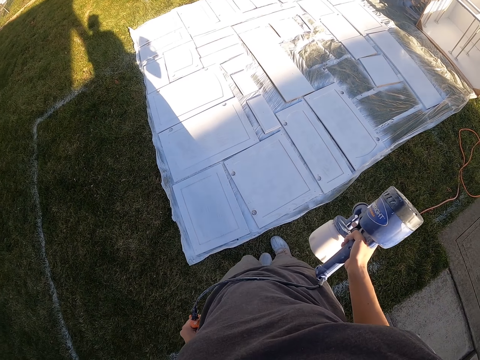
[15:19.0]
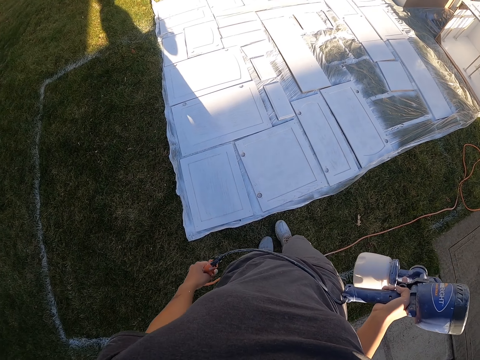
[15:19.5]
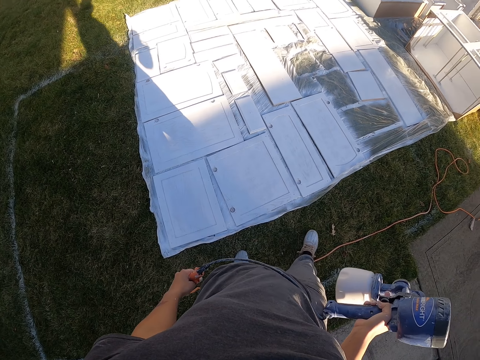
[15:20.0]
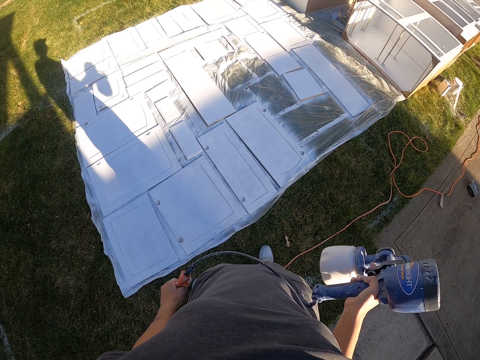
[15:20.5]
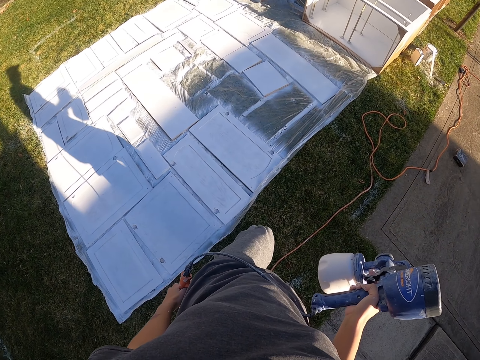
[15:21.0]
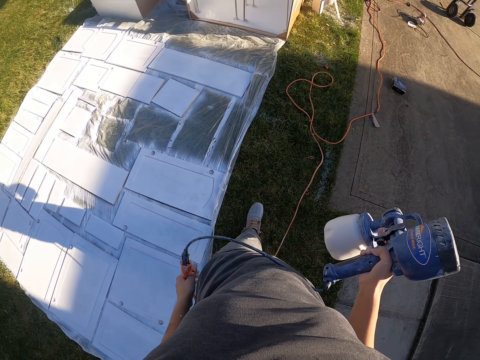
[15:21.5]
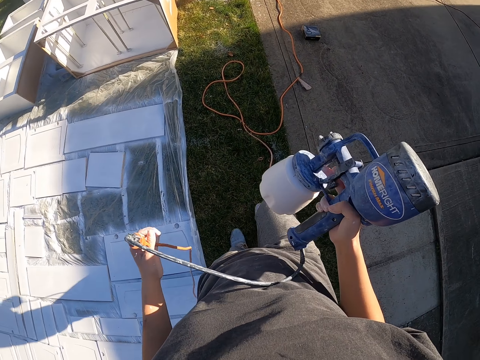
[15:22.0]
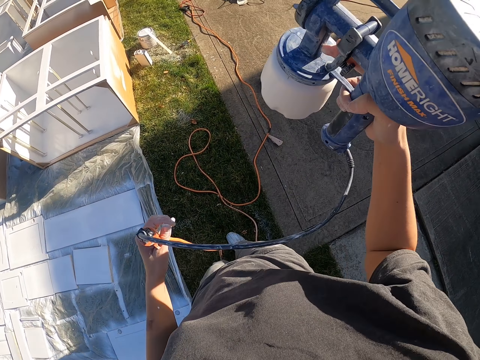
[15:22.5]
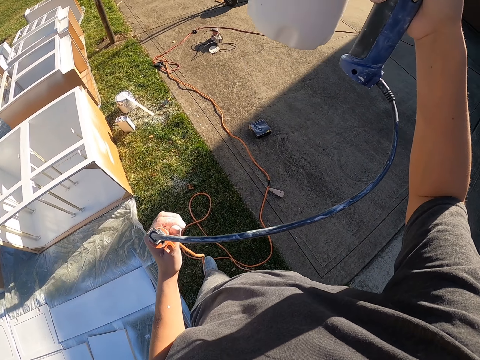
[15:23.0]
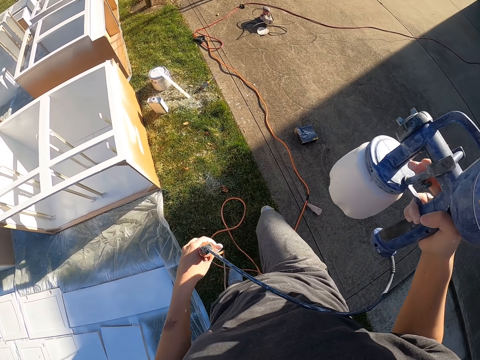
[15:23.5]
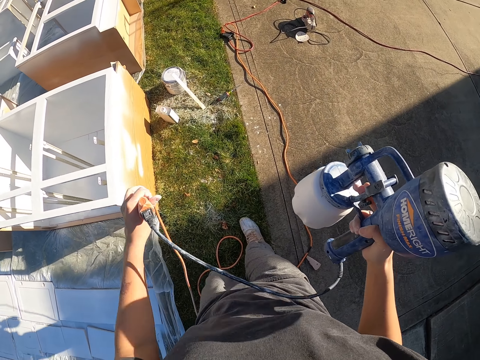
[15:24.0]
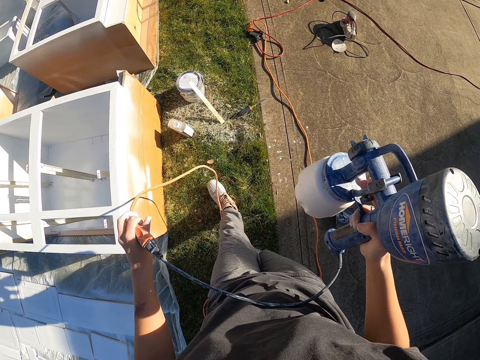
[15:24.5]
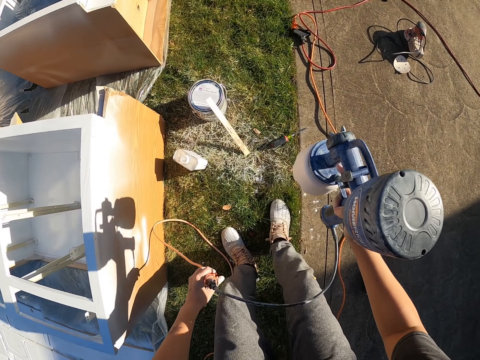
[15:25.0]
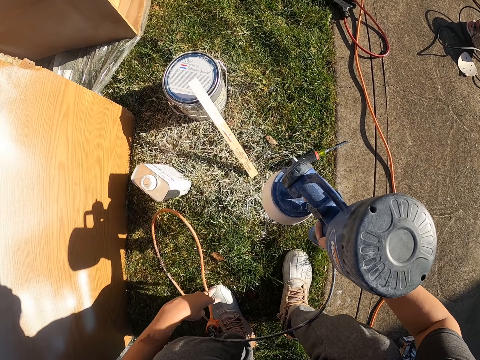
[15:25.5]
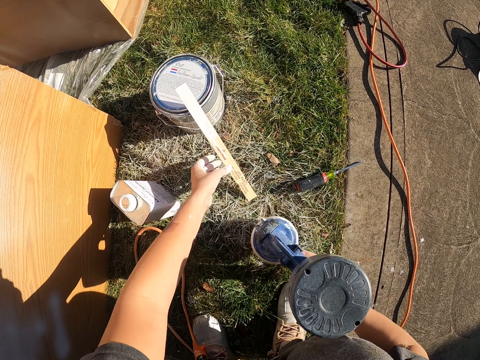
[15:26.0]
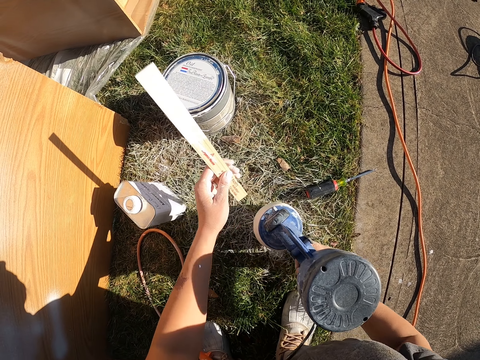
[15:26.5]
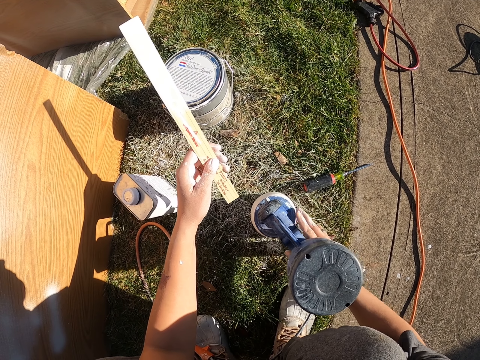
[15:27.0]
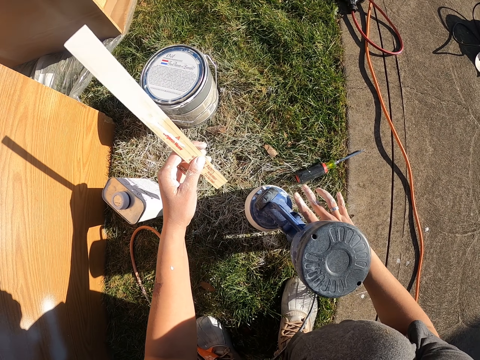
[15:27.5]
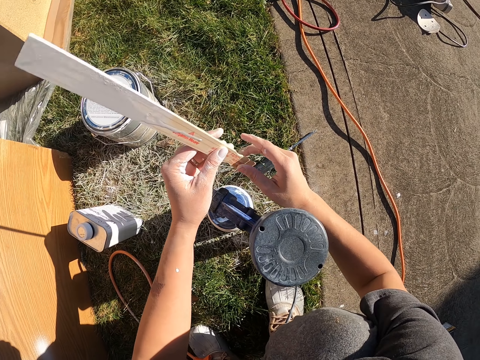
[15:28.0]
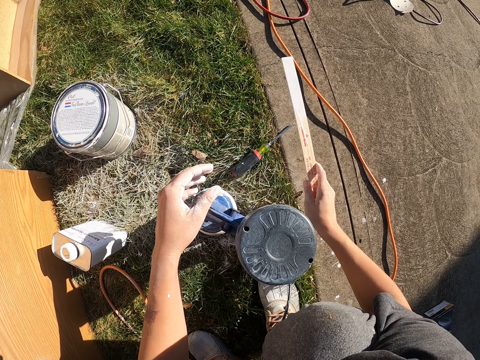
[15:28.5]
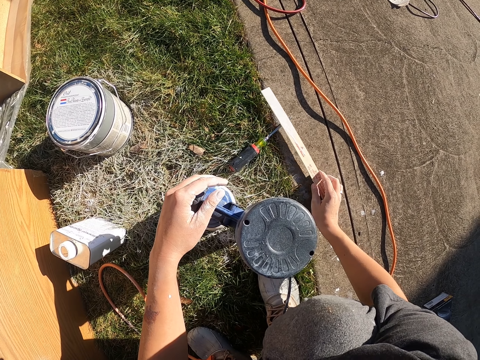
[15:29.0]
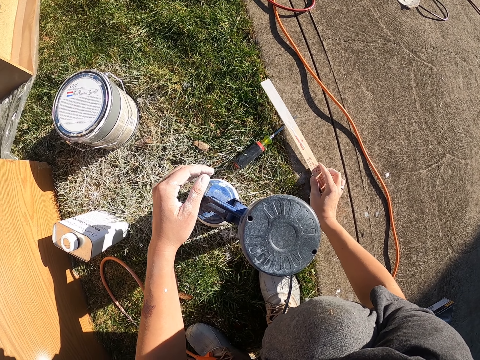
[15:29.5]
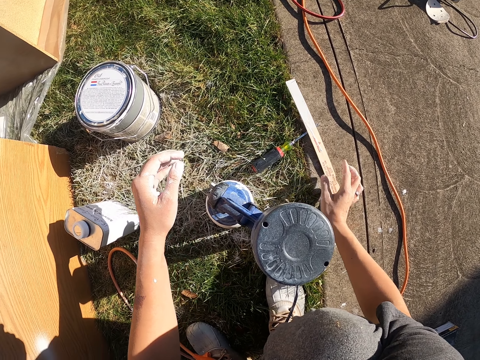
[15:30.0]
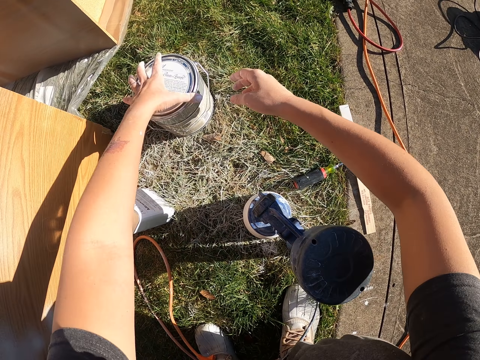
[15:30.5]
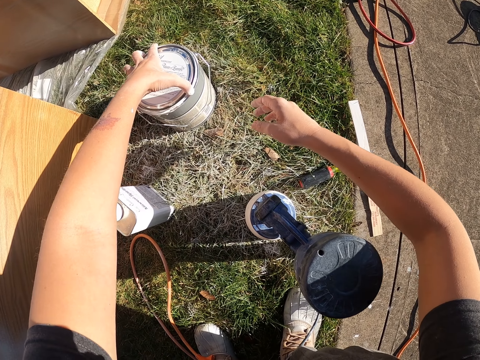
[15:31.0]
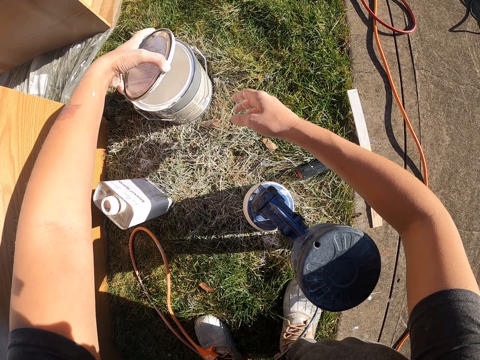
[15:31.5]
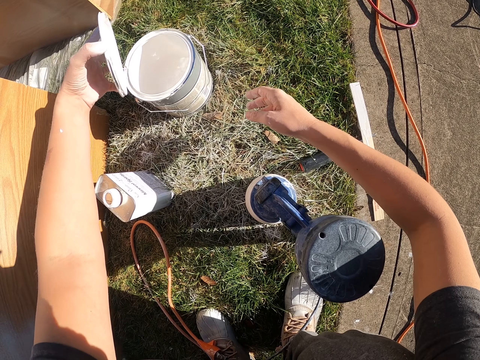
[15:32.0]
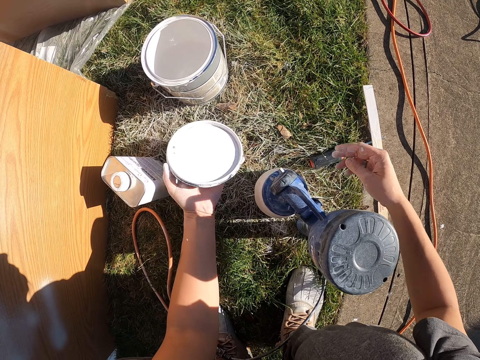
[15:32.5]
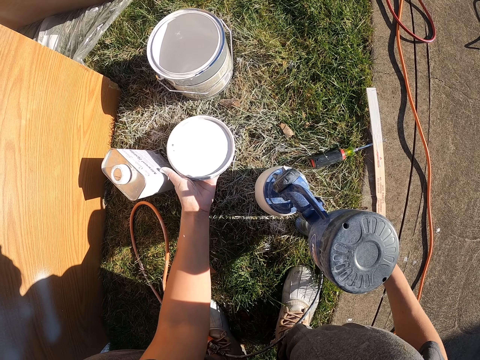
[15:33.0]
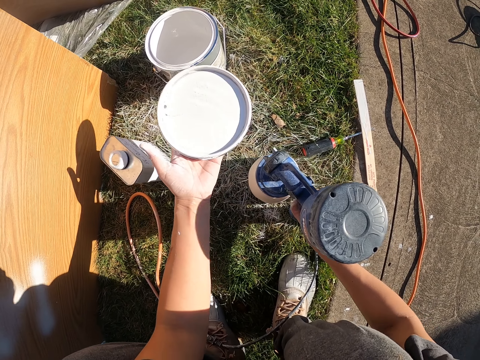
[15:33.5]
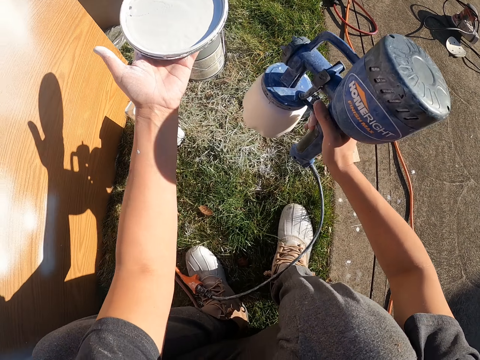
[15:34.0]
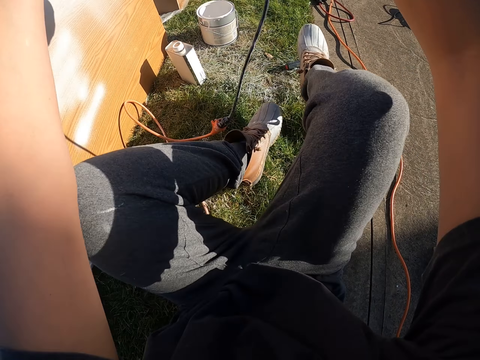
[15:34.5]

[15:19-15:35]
The camera wearer holds a spraying gun. They walk around. They lift up the paint spray machine. They pick up the wood. They hold the piece of wood. They put the piece of wood on the ground. They open the lid of the paints.

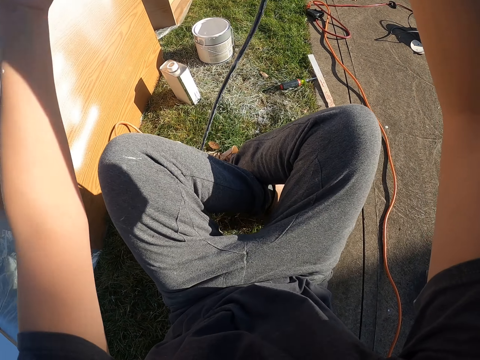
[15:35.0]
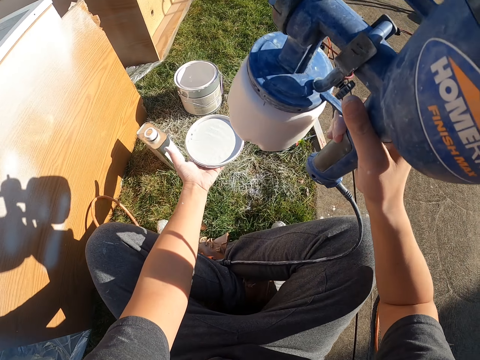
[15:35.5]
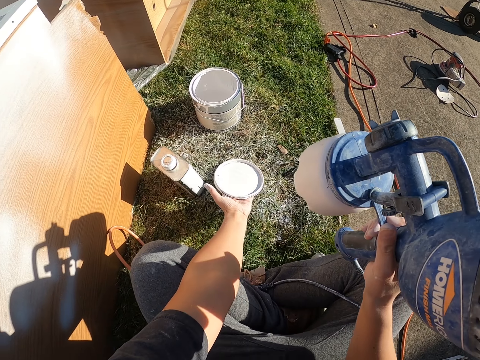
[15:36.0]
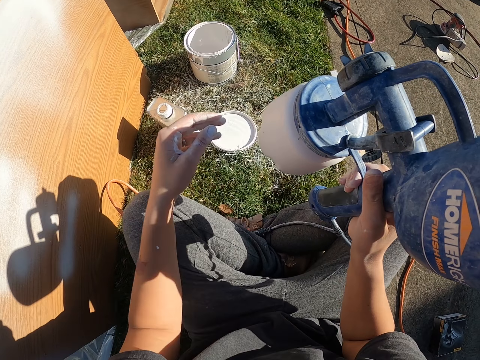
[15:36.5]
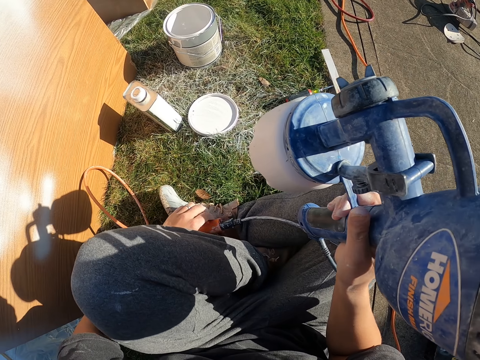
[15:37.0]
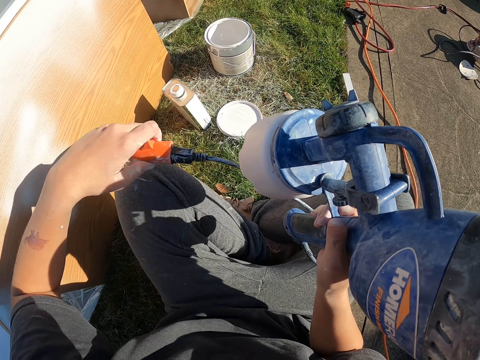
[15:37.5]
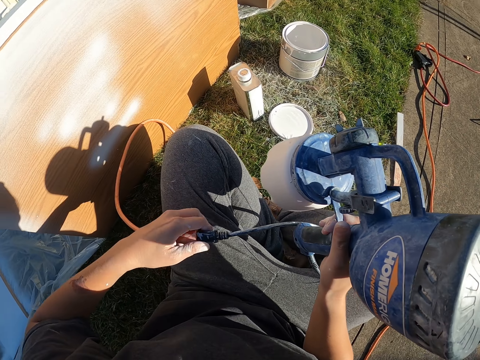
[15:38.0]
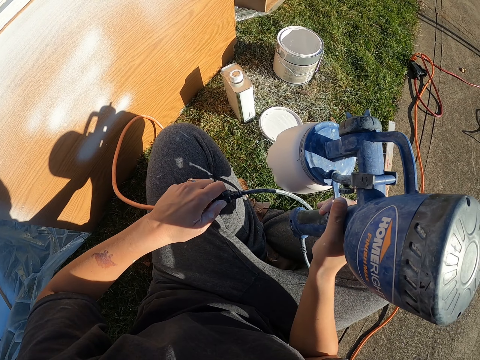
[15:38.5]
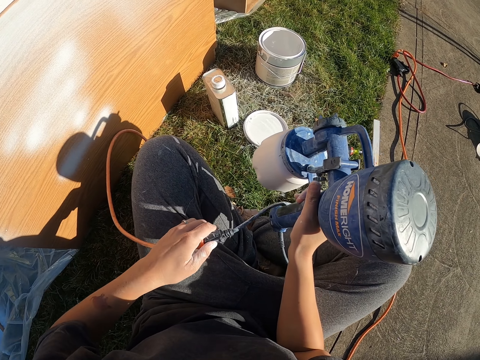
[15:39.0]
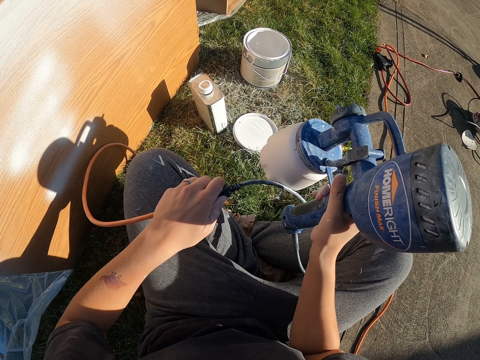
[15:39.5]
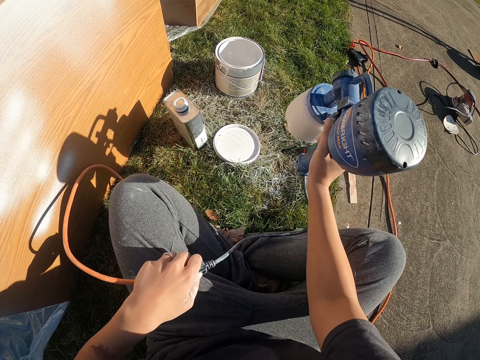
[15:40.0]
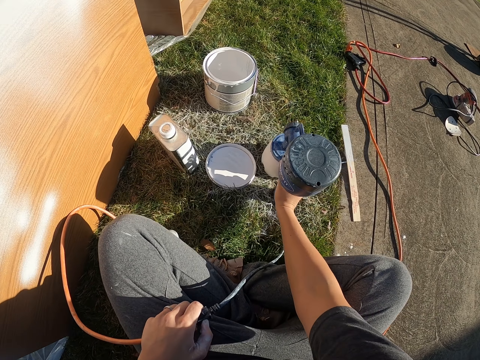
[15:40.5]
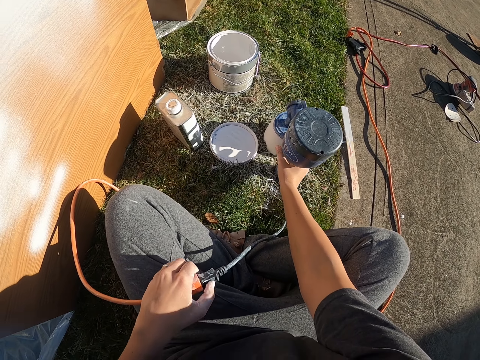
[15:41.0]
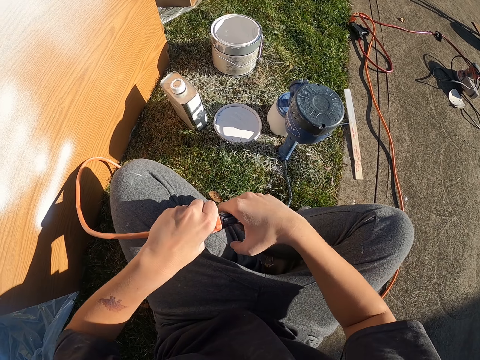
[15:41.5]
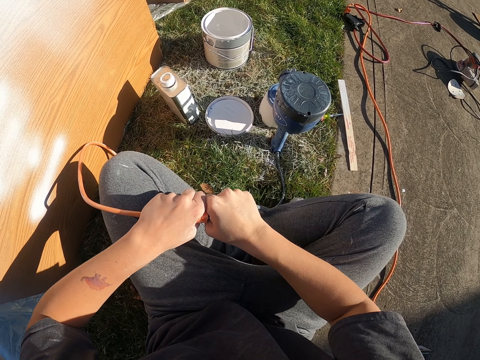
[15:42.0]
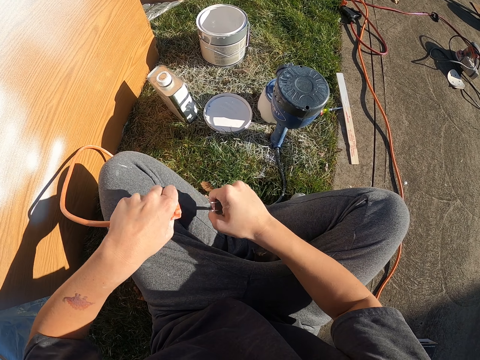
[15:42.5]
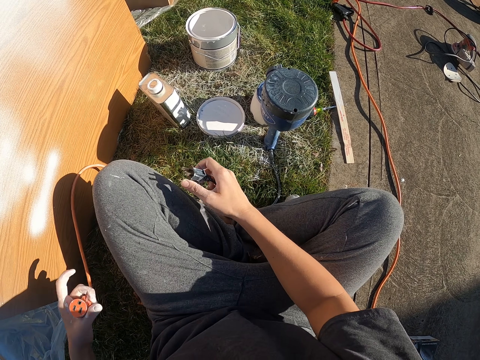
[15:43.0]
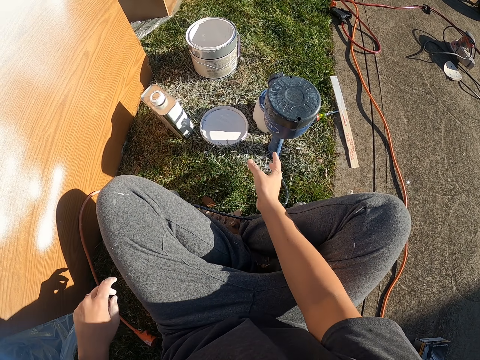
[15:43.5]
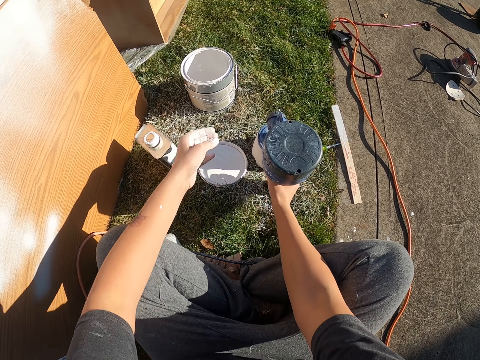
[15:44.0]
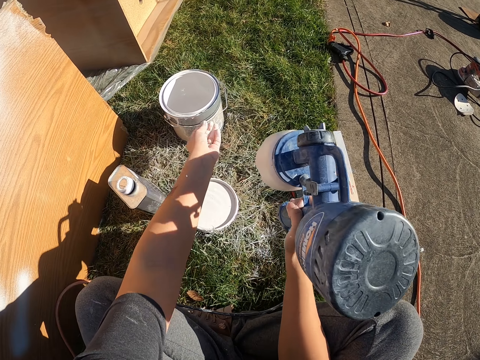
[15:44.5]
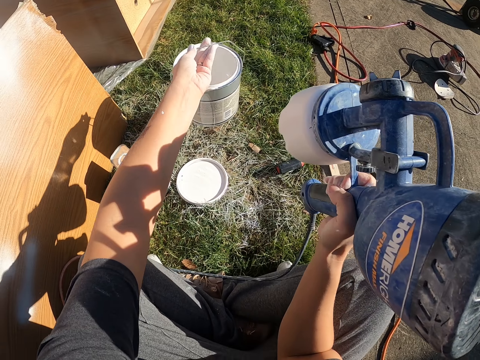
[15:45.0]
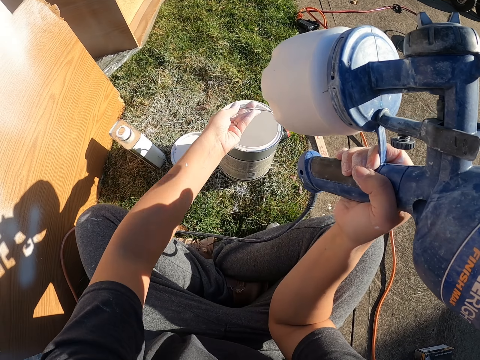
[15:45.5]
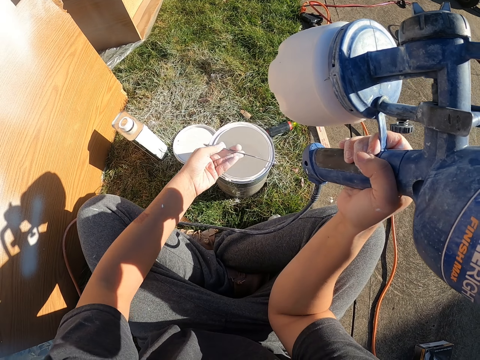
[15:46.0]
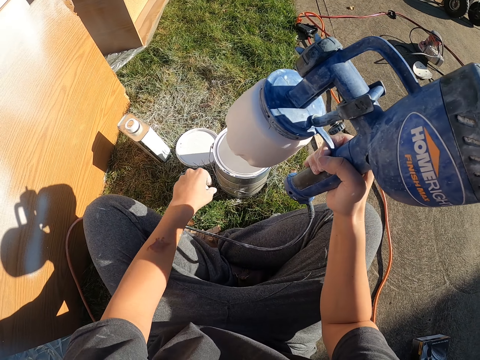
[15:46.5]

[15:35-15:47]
The camera wearer places down the lid. They place down the paint spray machine. They disconnect the joining cables. They lift up the paint spray machine. They move the paint can.
